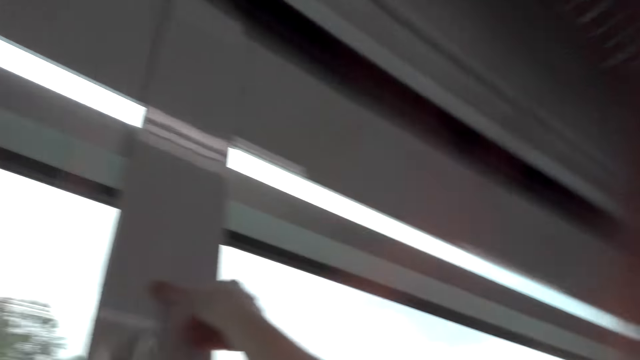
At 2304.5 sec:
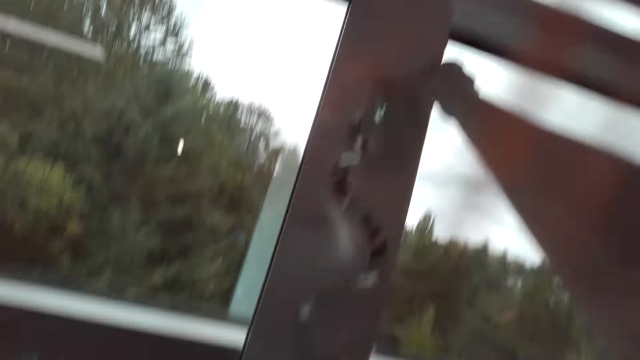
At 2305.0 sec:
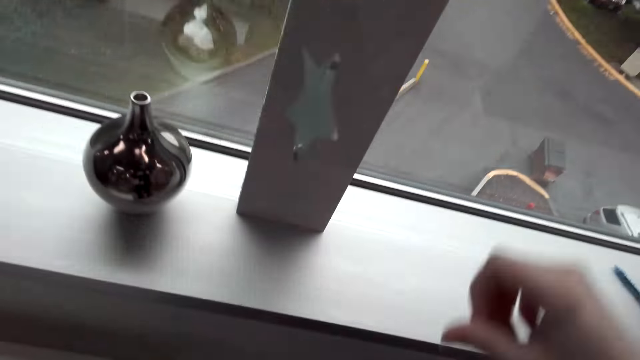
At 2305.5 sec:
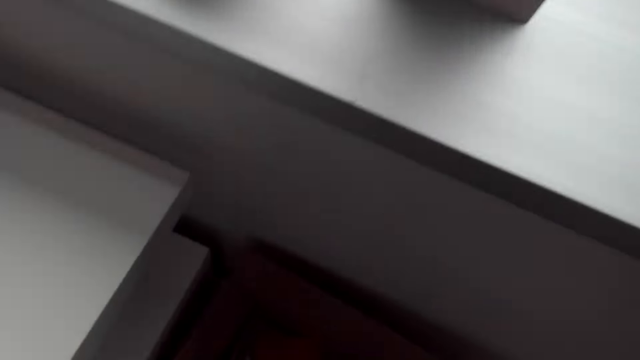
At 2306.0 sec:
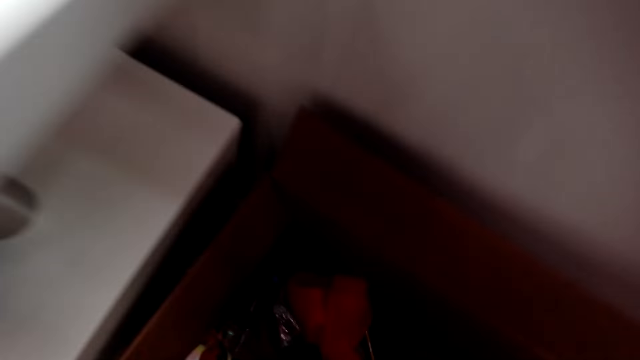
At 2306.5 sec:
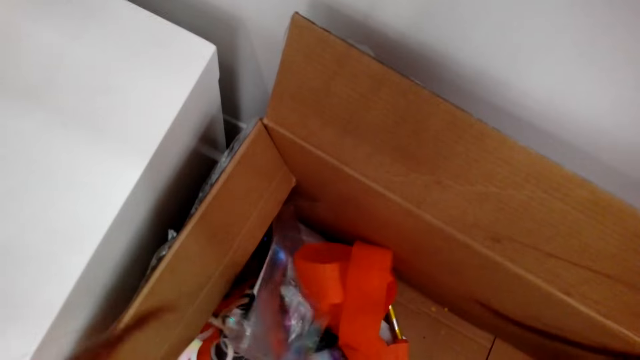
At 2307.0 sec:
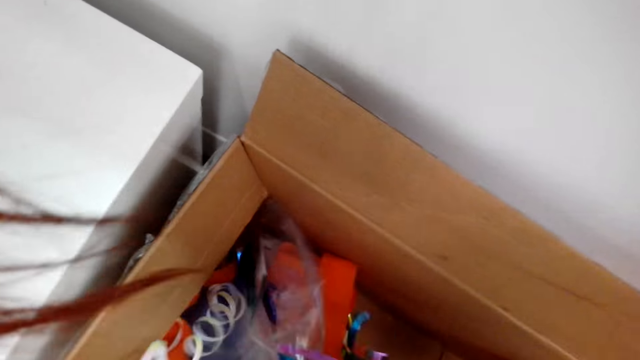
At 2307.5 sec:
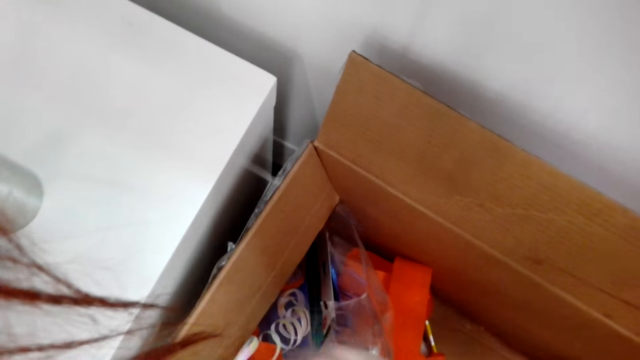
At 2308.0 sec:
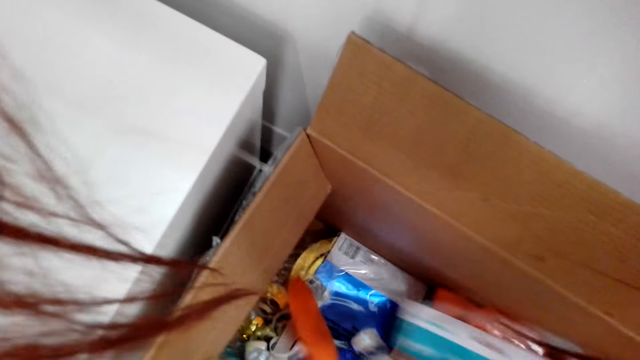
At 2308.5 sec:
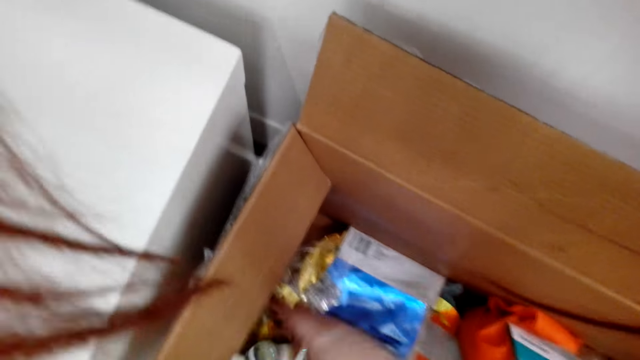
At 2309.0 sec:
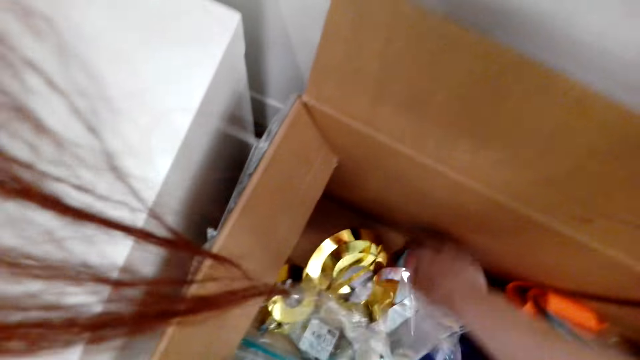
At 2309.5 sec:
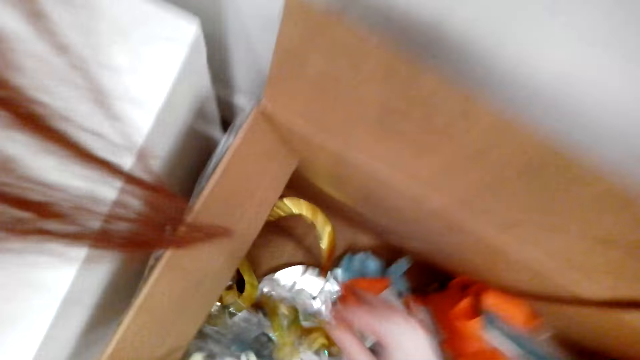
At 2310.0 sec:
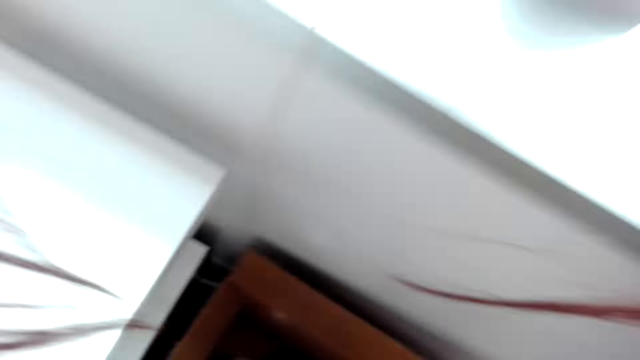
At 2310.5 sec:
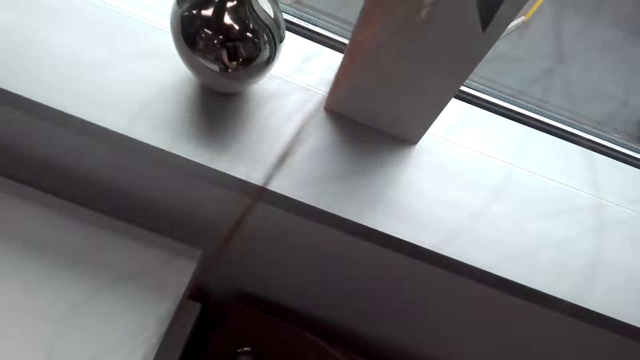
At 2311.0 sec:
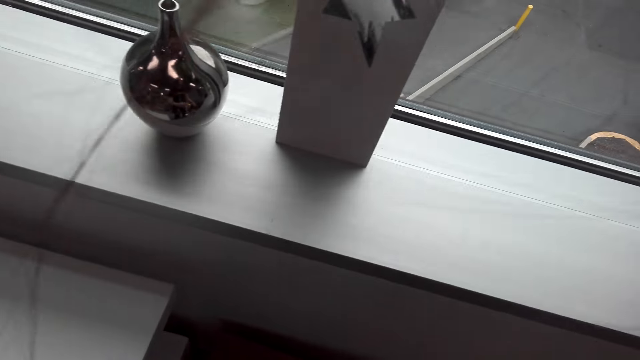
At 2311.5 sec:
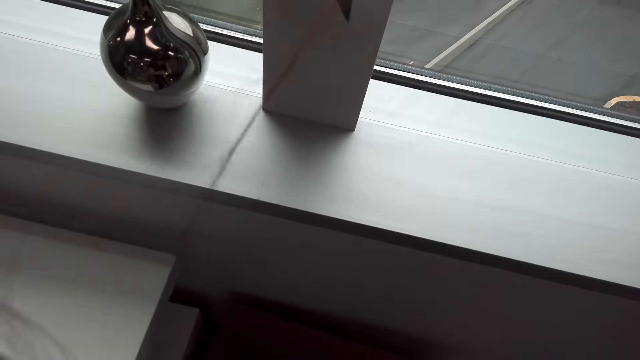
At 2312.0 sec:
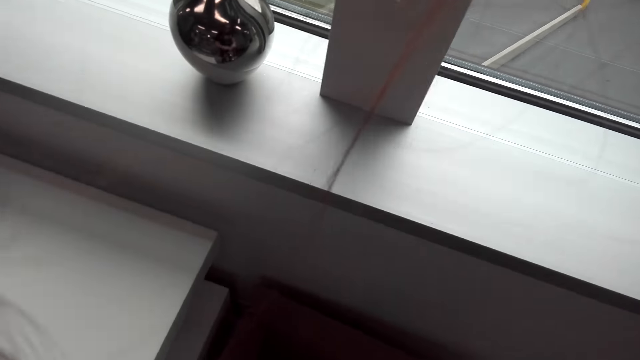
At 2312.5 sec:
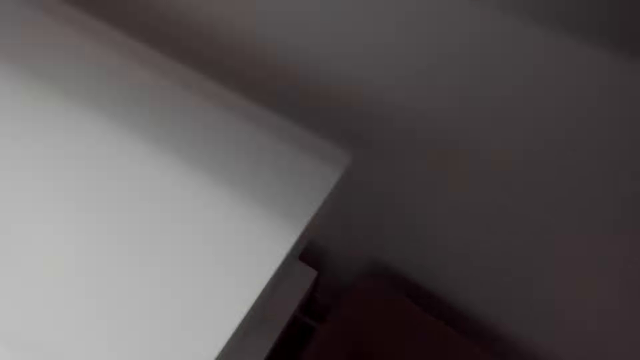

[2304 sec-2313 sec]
The camera wearer walks around the house. She searches inside the box with her hand. She picks up decorations from the box. She converses with a man.

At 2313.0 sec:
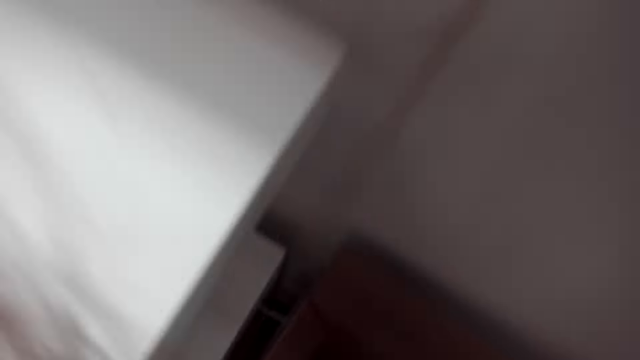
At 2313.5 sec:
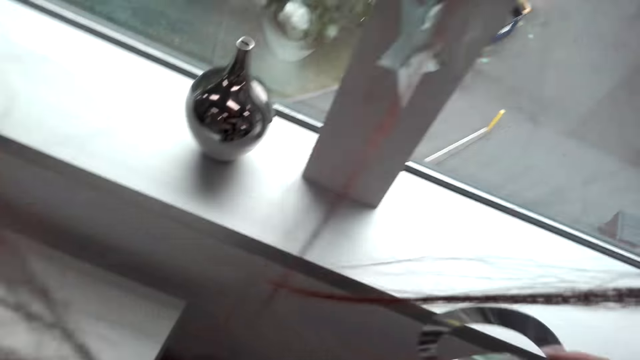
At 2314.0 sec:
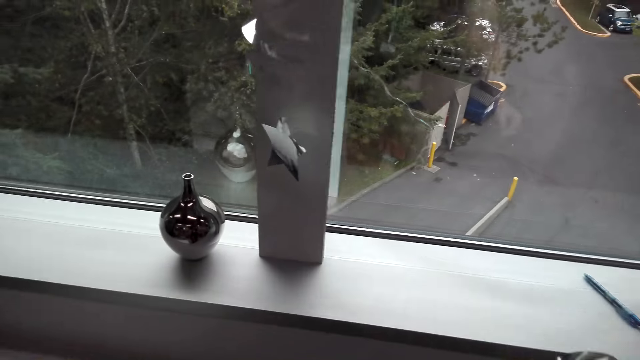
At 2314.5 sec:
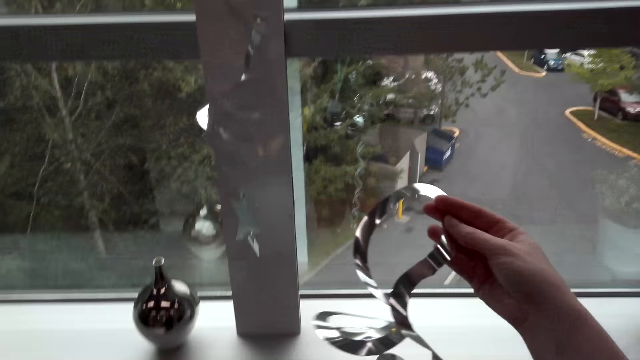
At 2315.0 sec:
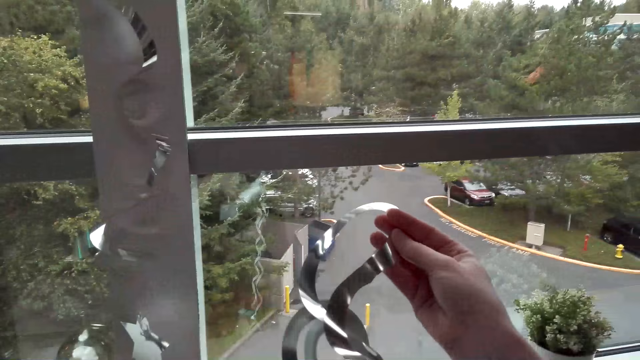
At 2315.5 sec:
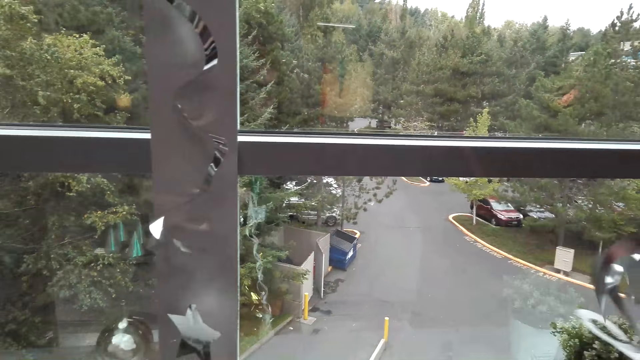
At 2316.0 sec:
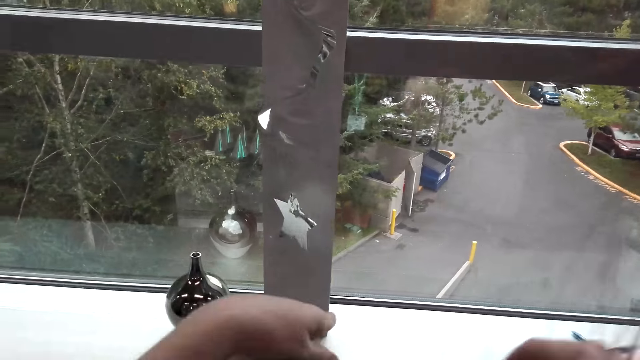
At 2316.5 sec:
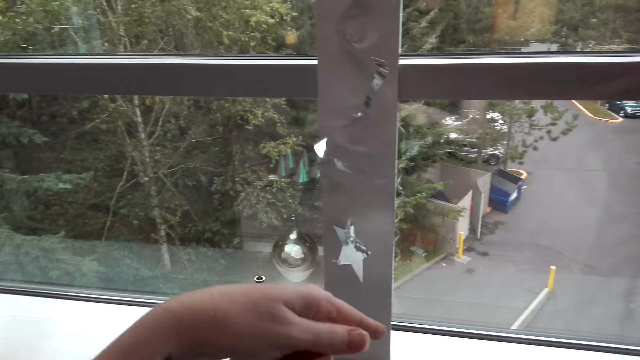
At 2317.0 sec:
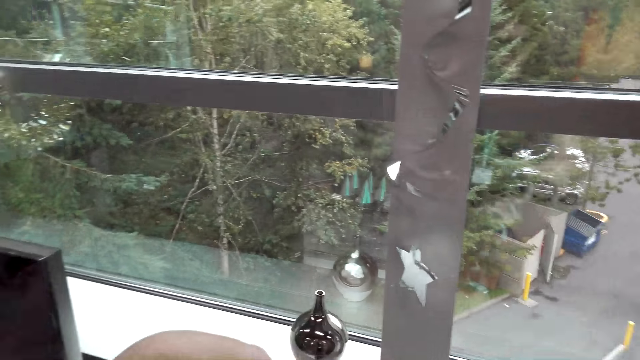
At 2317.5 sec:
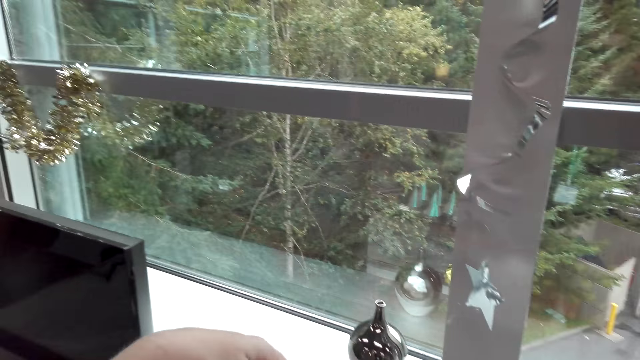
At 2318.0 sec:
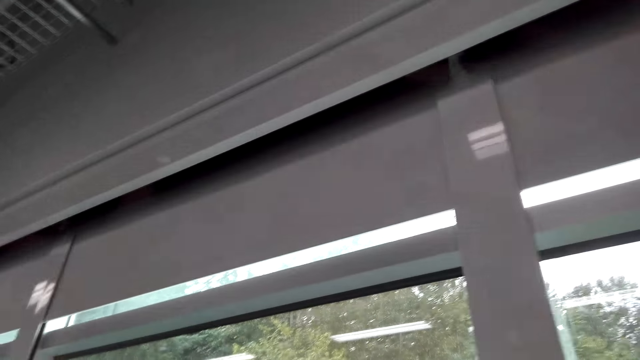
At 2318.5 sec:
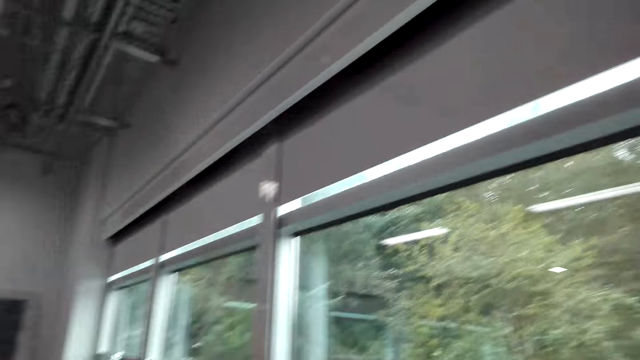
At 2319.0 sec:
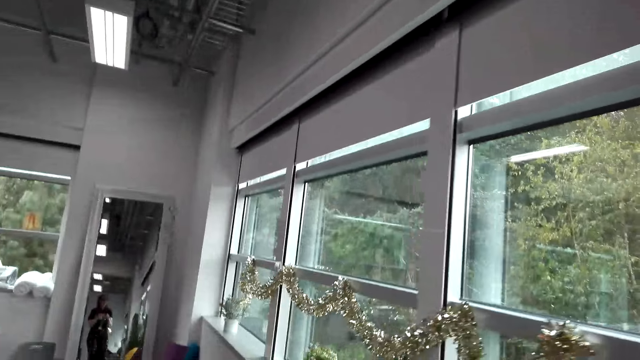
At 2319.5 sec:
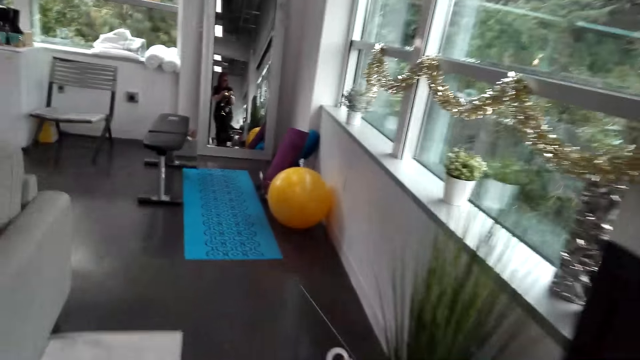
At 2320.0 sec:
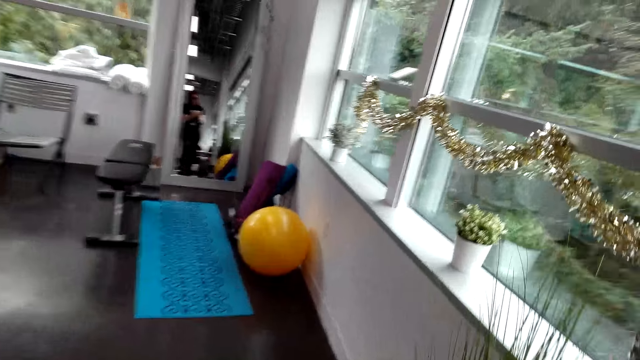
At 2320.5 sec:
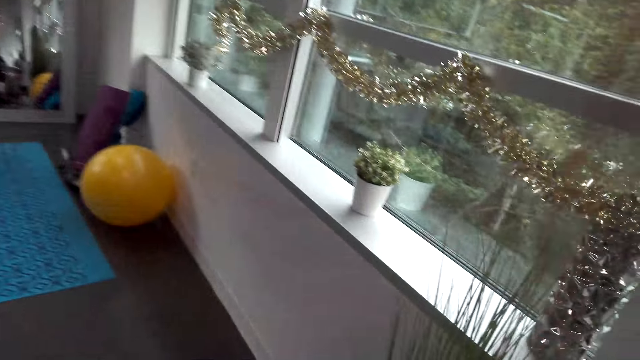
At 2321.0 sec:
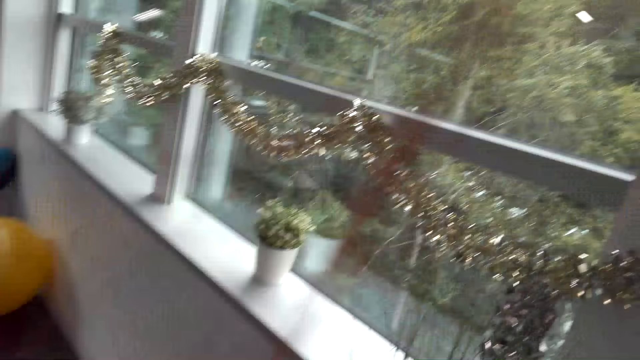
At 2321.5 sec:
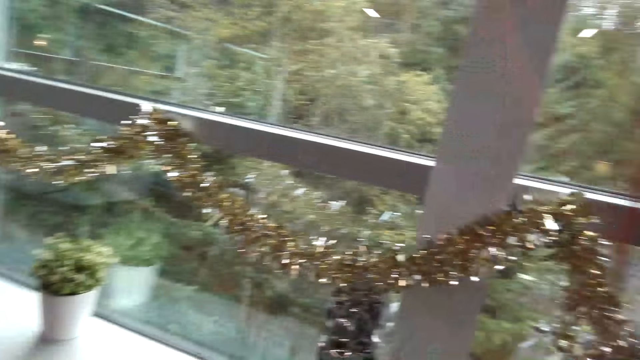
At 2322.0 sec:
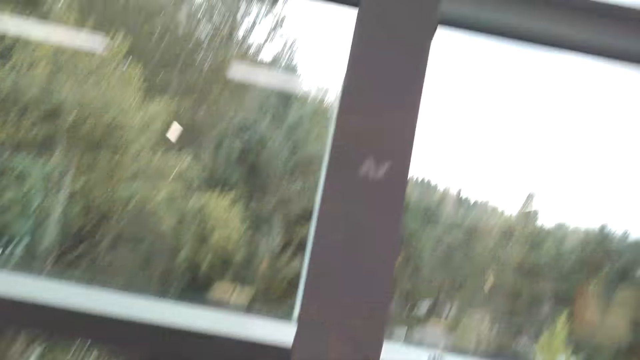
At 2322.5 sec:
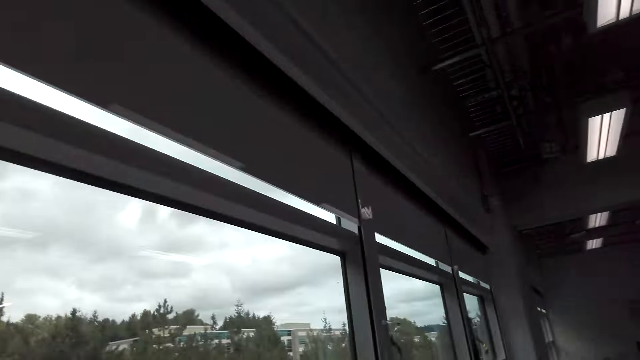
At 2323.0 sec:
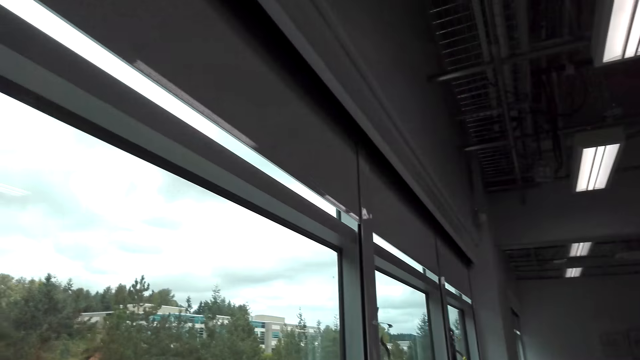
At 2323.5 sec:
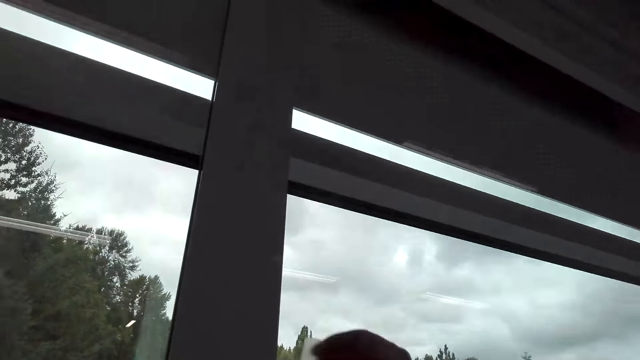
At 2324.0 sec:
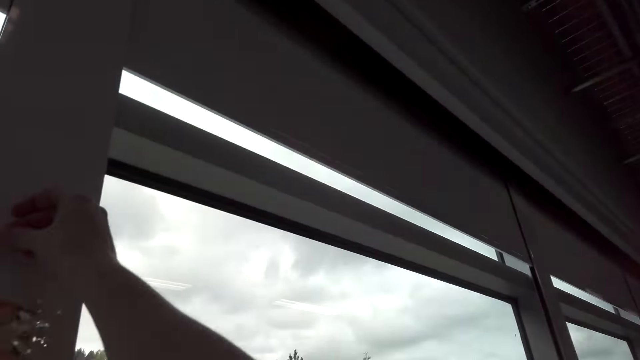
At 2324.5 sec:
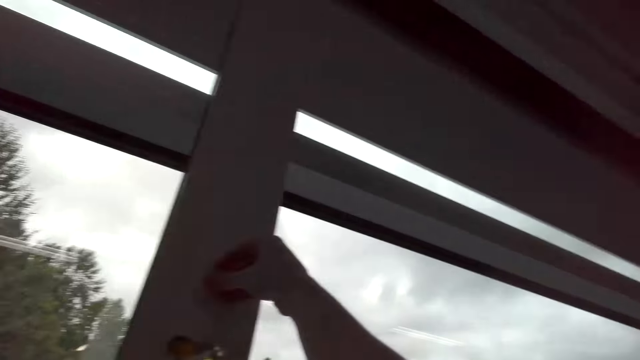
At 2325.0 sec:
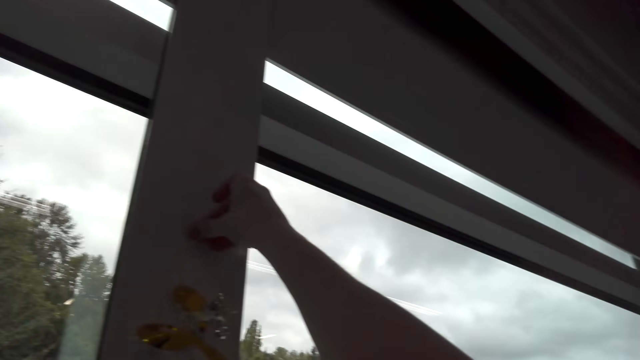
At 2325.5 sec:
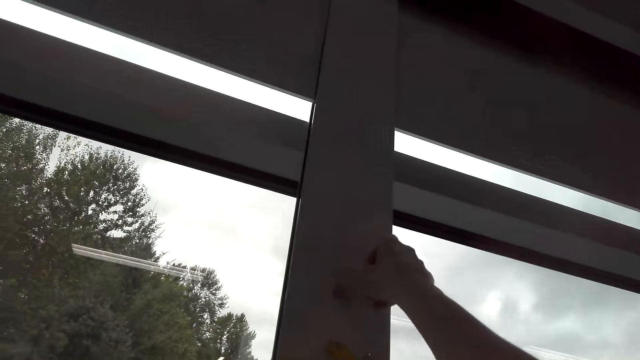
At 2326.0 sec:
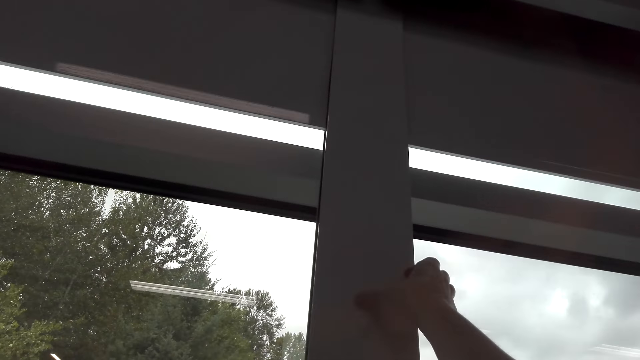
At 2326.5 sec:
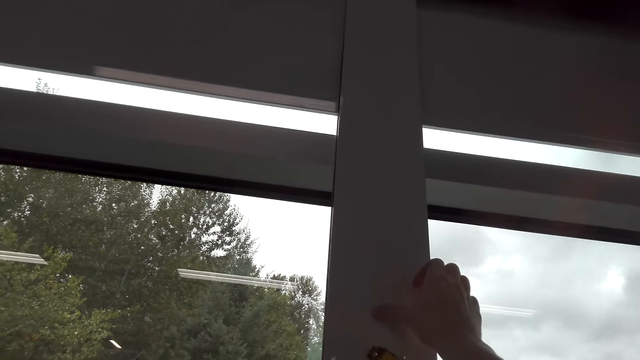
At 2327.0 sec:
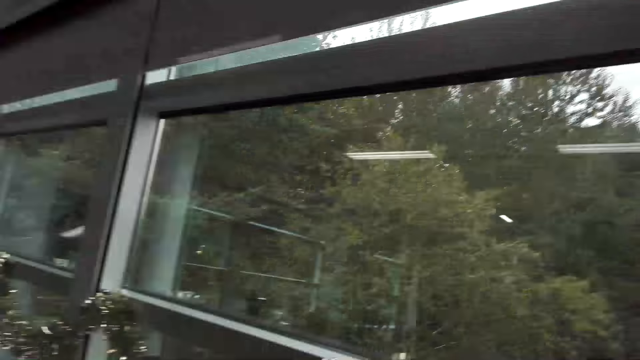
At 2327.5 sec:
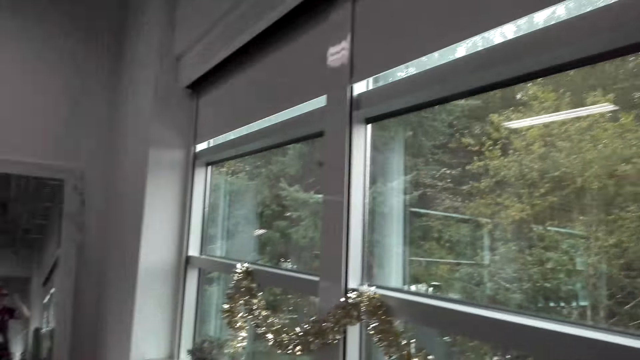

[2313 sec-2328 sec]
The camera wearer holds the decorations in her hand. She picks up decorative papers. She converses with a man. She walks with the decorations around the house. She sticks the decorations on the window frame.
